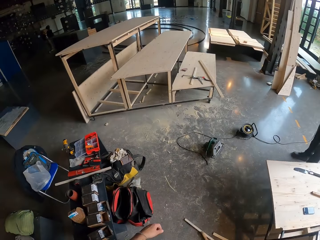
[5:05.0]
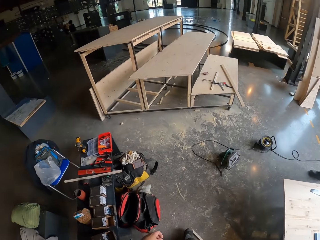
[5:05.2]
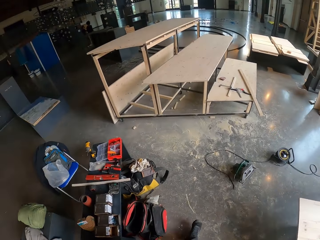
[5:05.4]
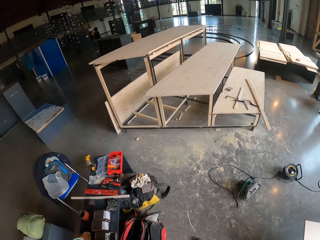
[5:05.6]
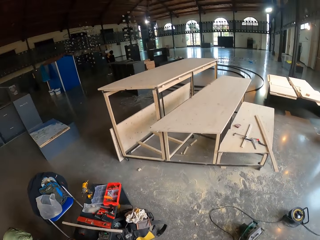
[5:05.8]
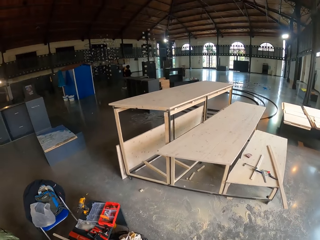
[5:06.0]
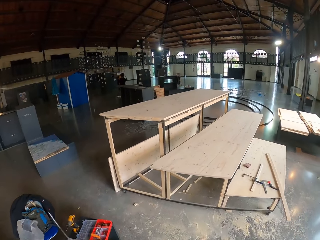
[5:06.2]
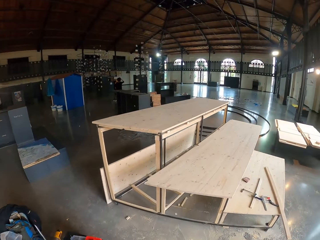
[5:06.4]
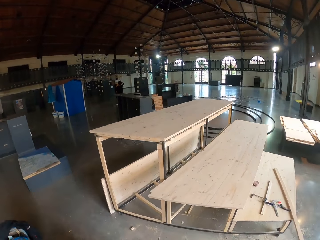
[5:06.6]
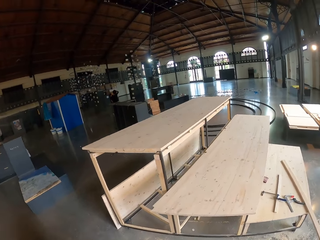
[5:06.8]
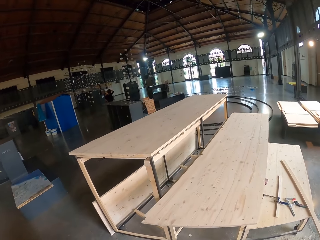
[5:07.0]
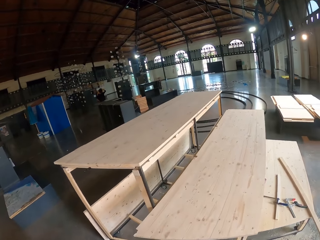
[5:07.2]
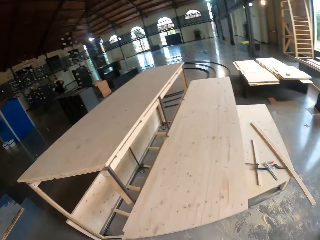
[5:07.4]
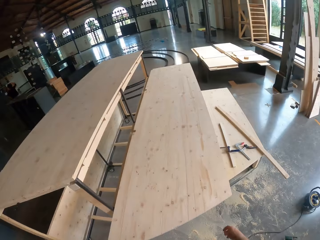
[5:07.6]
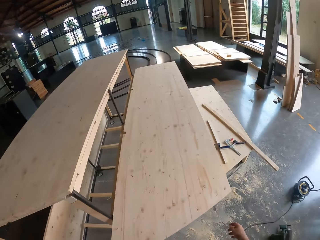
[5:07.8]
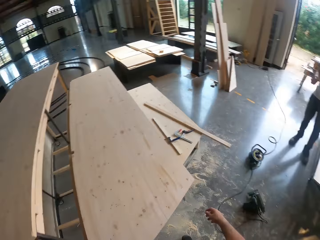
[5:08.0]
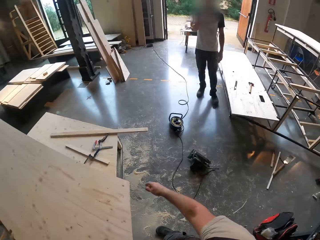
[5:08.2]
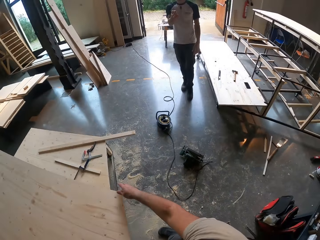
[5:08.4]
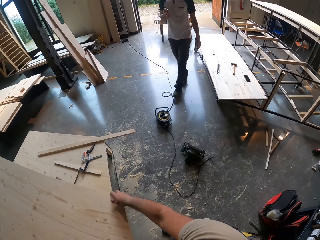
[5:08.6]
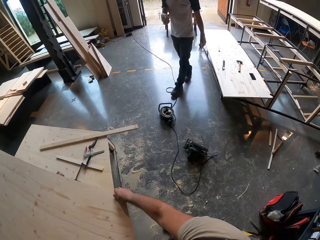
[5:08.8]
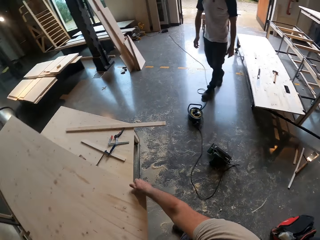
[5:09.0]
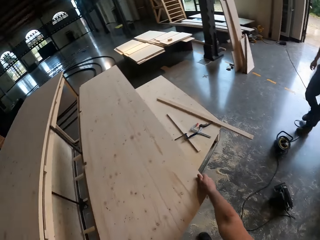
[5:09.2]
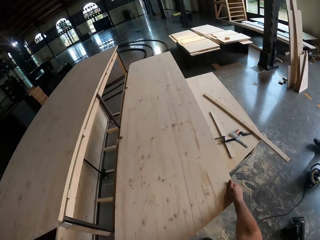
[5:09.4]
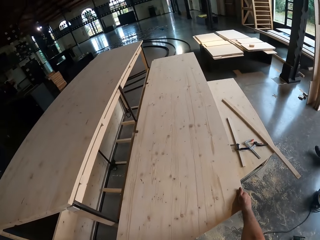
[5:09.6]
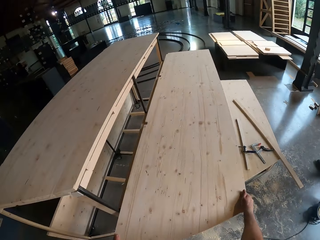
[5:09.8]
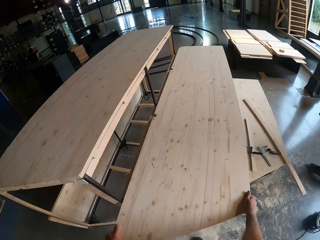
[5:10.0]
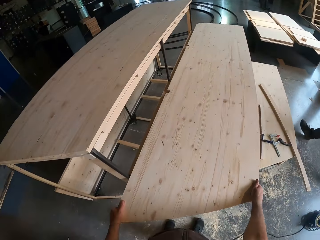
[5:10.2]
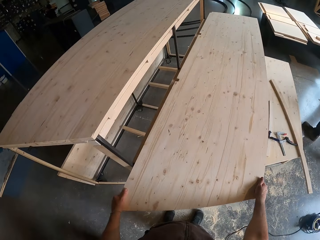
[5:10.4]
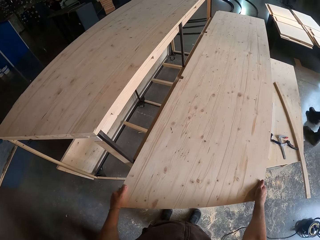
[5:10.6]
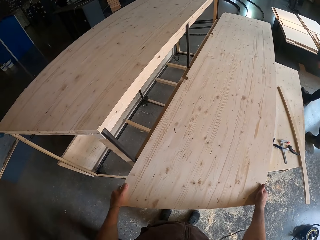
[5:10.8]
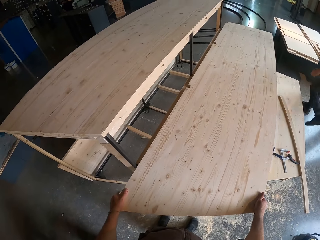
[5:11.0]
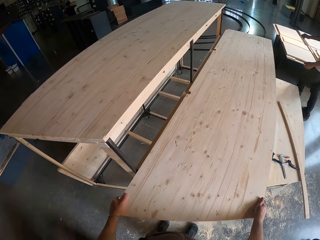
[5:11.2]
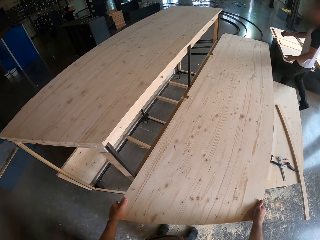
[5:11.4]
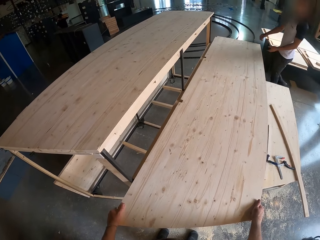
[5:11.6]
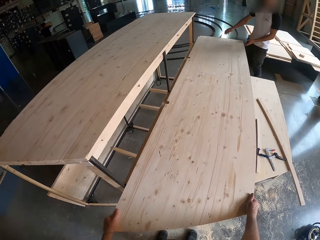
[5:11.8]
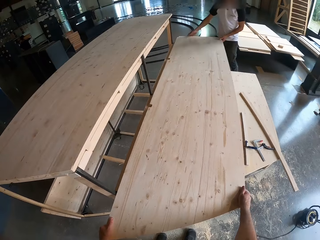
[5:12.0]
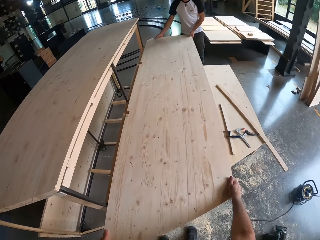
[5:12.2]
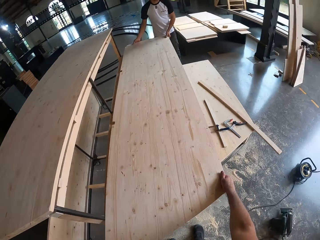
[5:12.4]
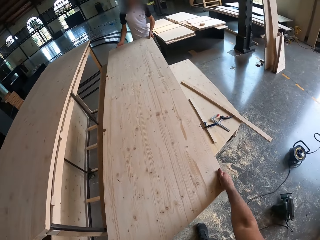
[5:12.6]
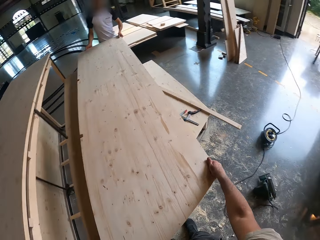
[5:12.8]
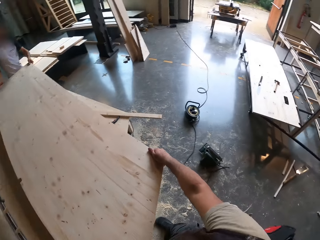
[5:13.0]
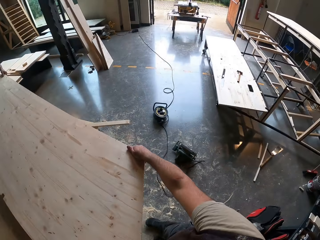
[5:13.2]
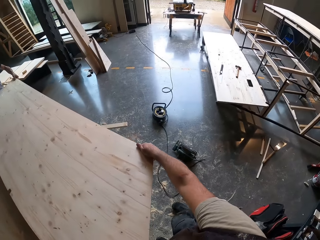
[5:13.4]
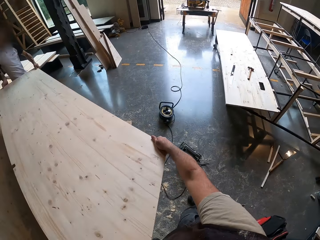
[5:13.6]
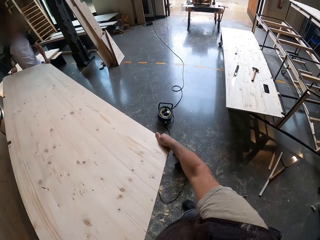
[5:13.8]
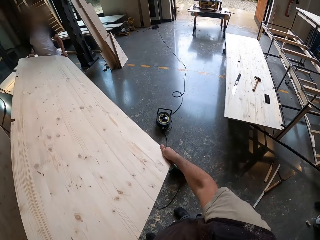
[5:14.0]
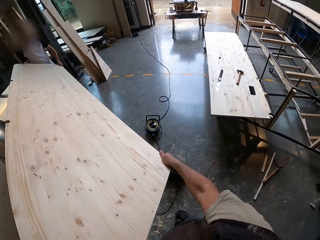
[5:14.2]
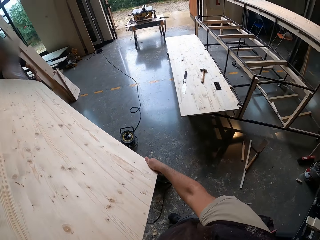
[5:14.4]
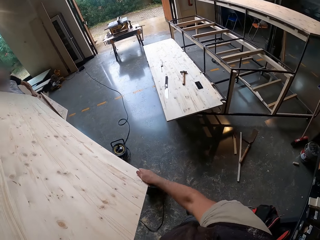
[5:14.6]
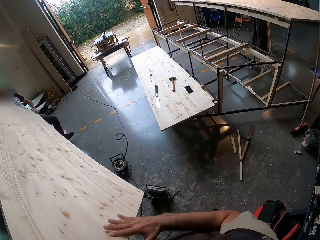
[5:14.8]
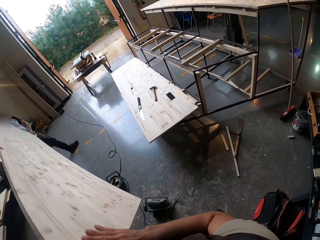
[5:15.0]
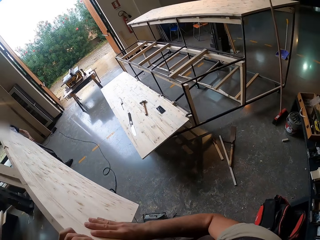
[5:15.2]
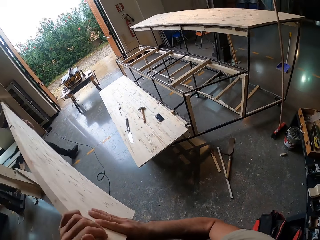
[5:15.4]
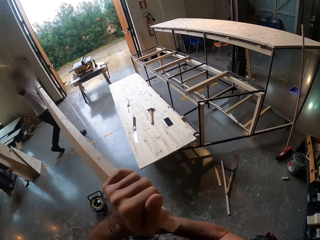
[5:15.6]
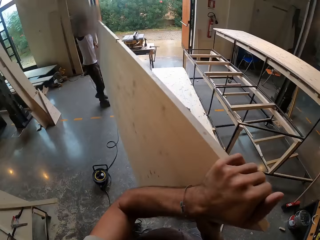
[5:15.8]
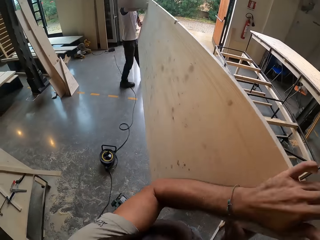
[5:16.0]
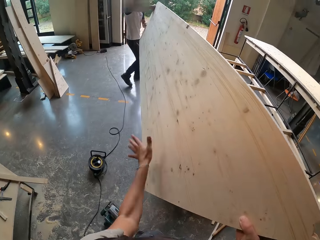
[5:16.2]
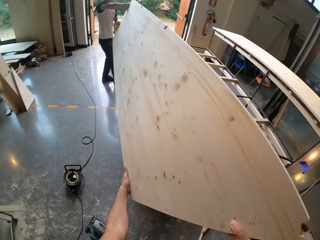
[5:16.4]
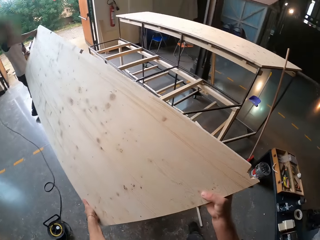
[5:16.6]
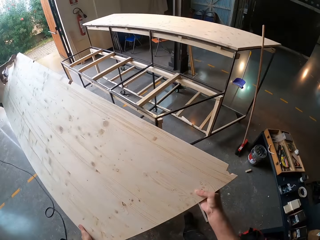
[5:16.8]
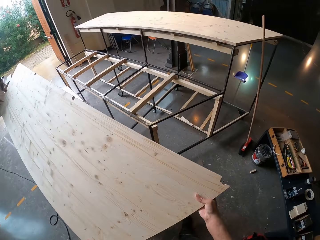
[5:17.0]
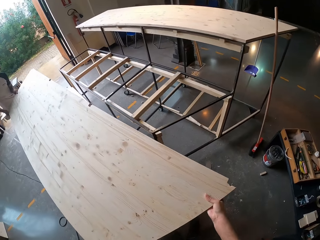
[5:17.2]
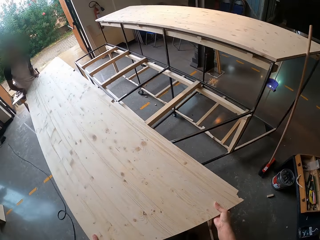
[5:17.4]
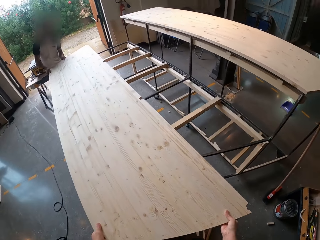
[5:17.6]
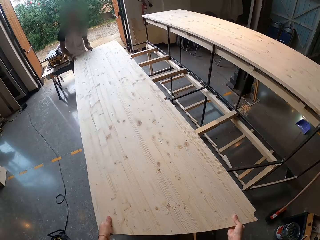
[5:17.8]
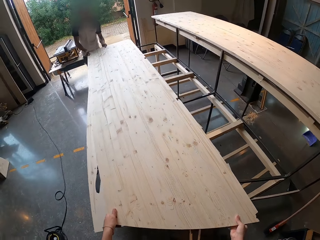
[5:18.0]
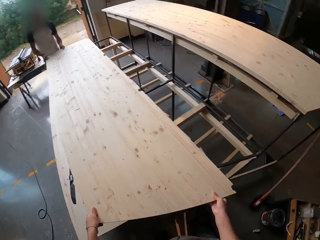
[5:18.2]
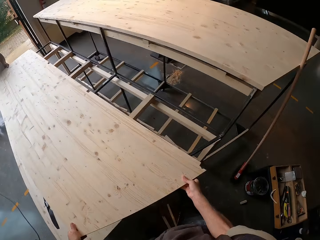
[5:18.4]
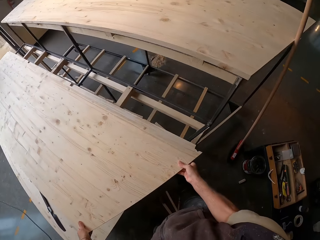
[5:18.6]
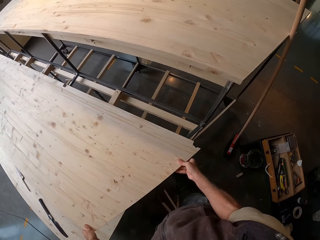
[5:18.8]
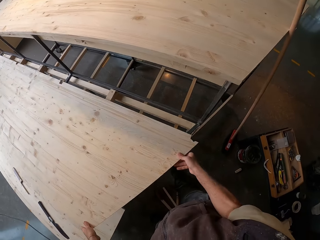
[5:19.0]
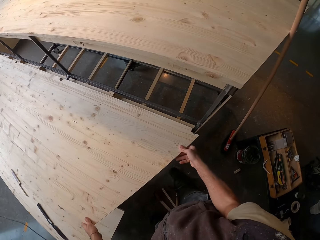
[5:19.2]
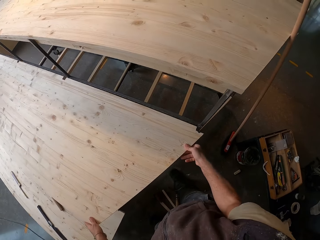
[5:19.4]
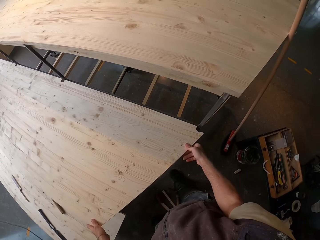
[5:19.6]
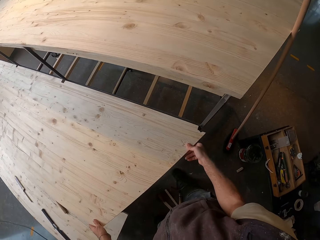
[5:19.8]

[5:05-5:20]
The camera wearer walks around a garage. They hold a side of the plywood with both hands. They look around the garage. A man holds a side of the plank of wood with both hands. The camera wearer and the man carry the plank of wood with their hands. The camera wearer lifts up the board. They walk around the garage. The camera wearer and the man place the plank of wood on a metal layout with their hands.

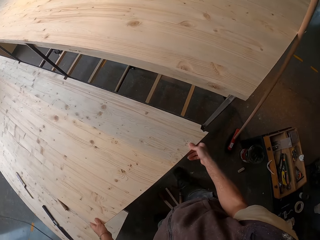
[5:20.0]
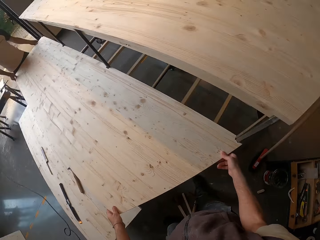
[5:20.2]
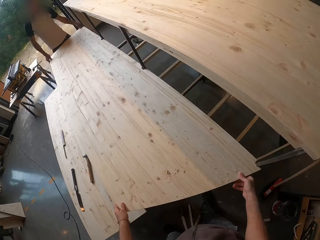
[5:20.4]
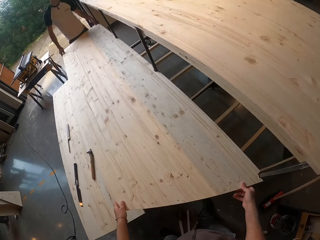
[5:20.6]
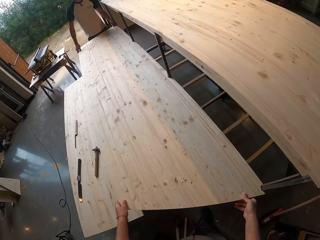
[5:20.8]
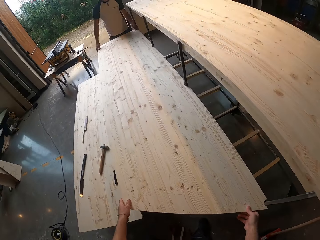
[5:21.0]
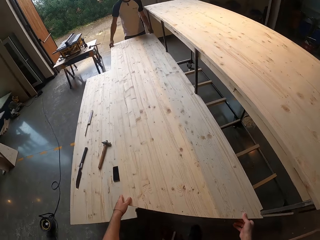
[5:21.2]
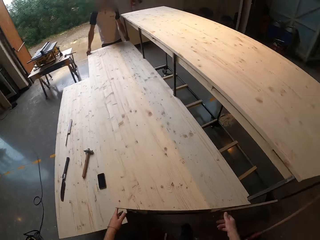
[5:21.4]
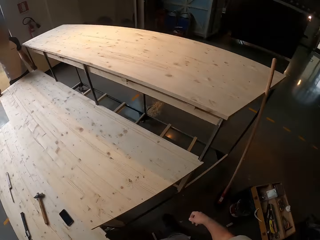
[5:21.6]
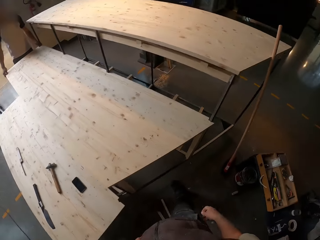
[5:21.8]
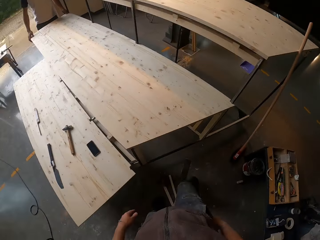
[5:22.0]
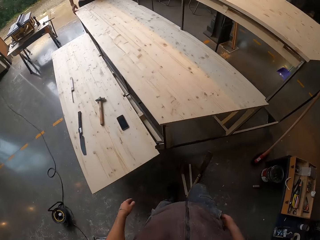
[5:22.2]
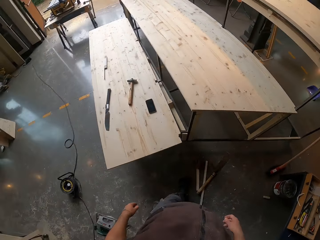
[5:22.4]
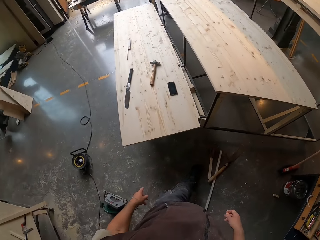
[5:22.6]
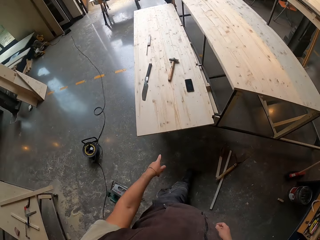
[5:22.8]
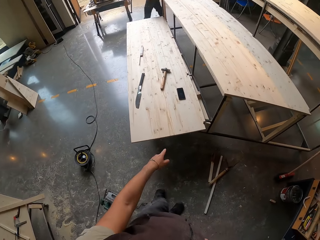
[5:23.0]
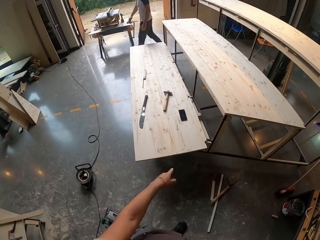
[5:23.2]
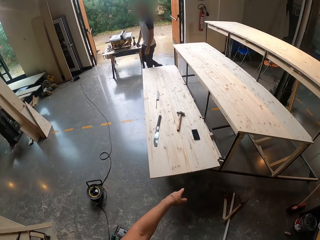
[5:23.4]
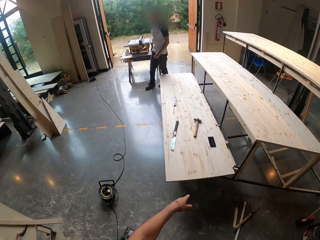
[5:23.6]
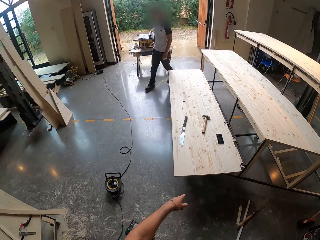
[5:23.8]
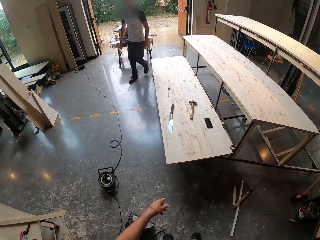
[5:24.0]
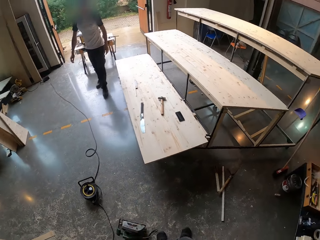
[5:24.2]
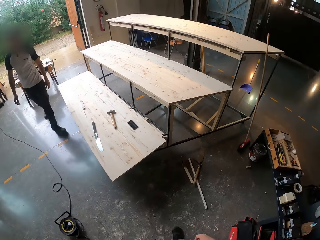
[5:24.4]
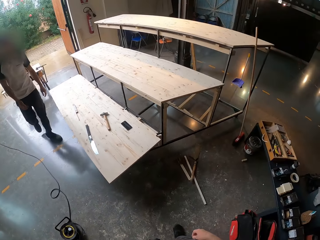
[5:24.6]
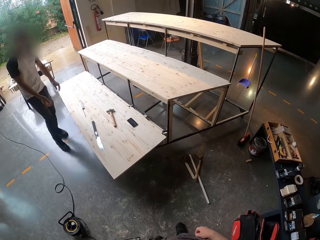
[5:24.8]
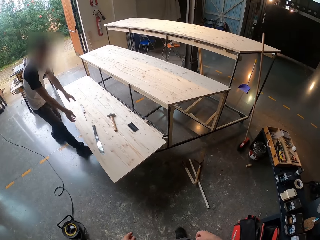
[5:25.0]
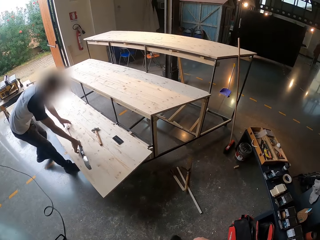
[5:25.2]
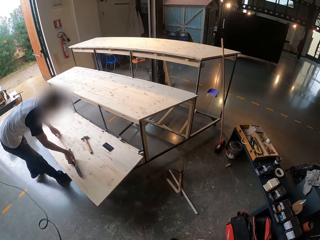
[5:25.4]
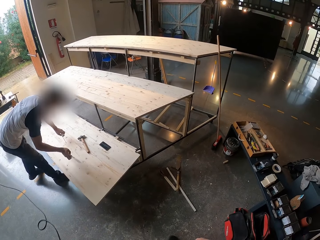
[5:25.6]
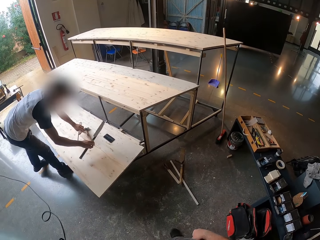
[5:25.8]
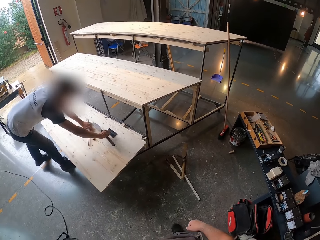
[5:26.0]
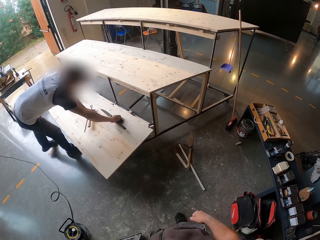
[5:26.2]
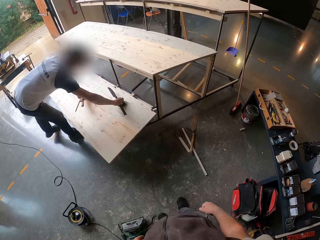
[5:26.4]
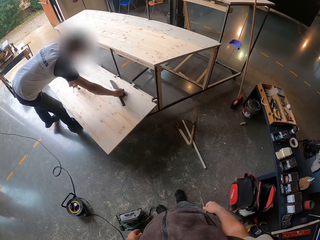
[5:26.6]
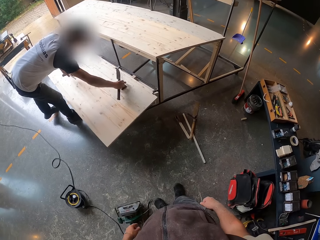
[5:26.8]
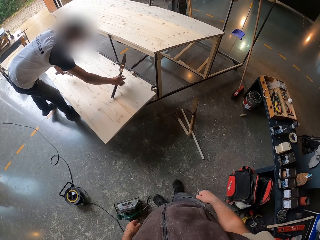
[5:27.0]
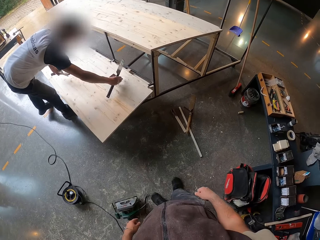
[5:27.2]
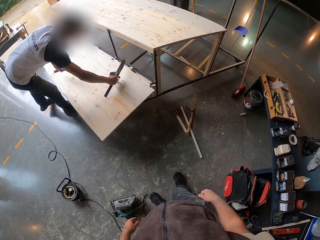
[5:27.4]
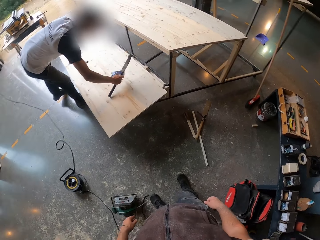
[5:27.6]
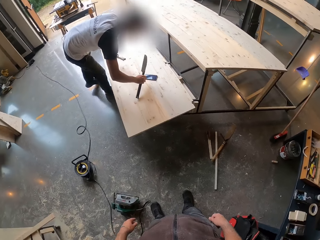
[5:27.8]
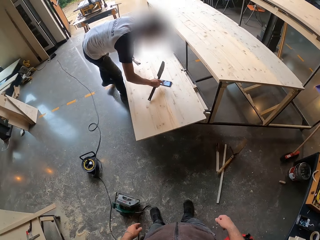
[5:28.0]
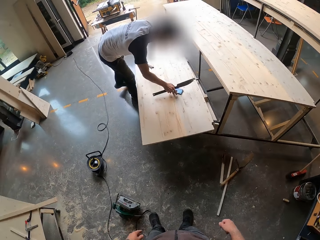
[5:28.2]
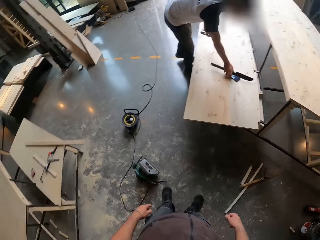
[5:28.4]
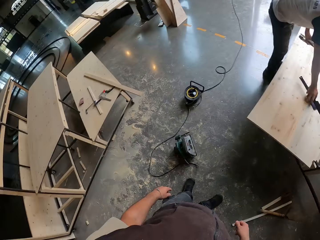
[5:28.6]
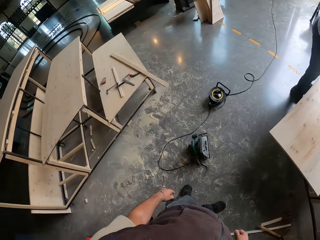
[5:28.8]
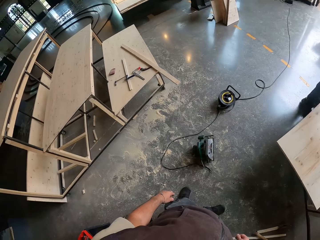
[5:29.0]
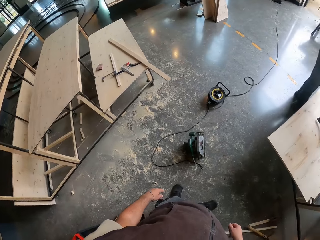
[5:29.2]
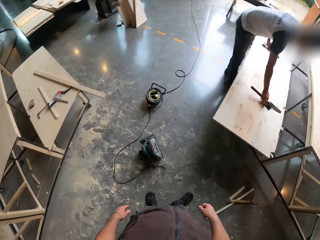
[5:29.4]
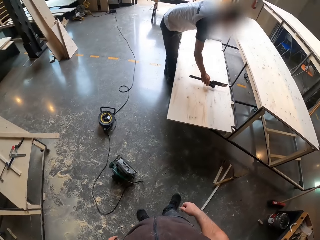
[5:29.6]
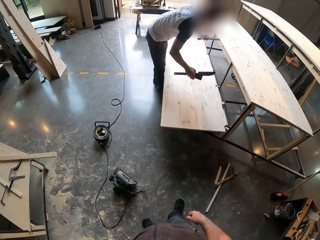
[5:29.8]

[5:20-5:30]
The camera wearer looks around a garage. A man picks up a saw and a phone from the plank of wood with his right hand. The man picks up a foldable ruler and a hammer from the plank of wood with his left hand. The camera wearer looks around the garage.
